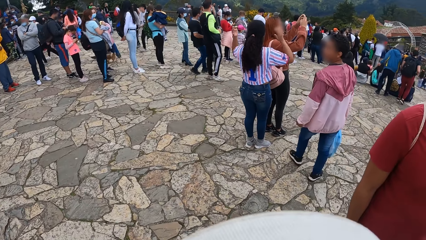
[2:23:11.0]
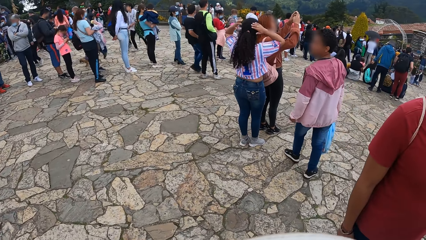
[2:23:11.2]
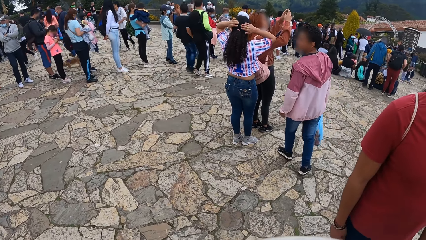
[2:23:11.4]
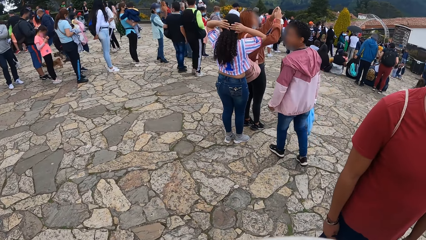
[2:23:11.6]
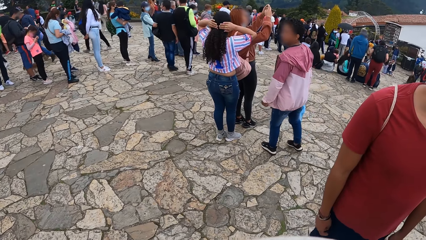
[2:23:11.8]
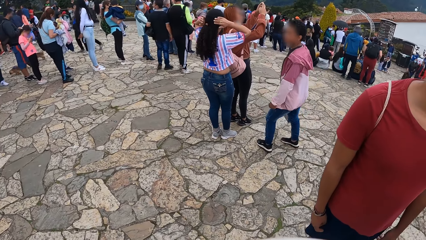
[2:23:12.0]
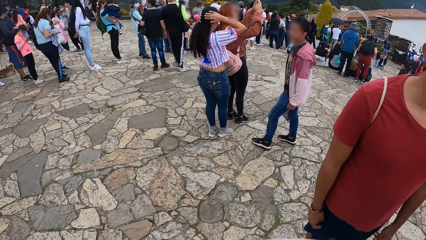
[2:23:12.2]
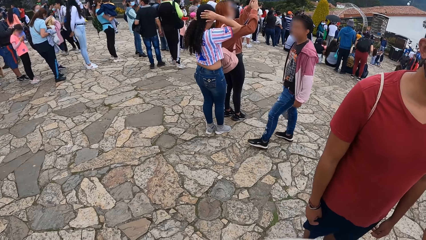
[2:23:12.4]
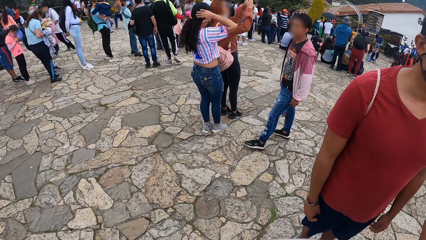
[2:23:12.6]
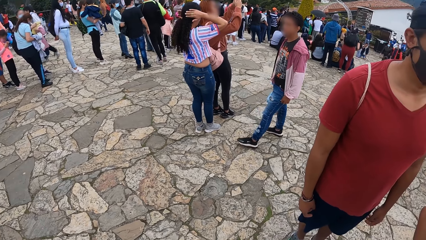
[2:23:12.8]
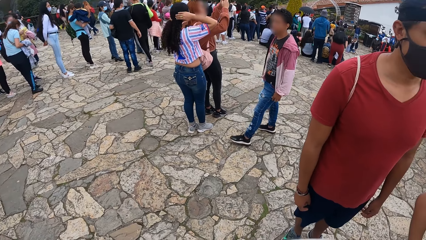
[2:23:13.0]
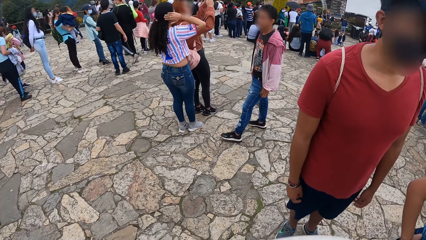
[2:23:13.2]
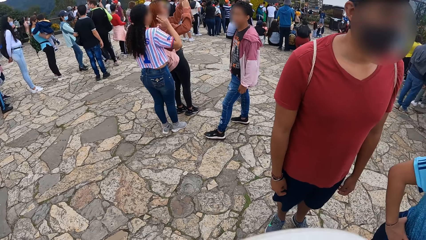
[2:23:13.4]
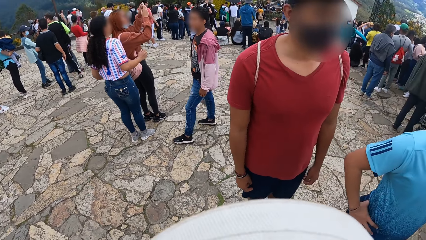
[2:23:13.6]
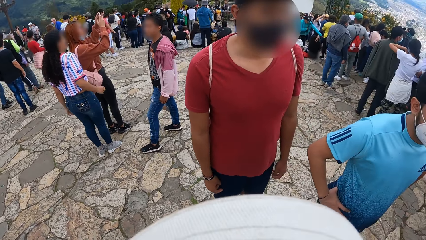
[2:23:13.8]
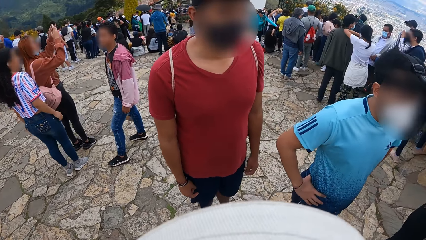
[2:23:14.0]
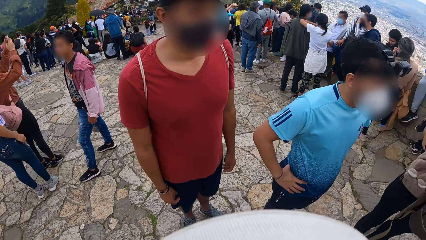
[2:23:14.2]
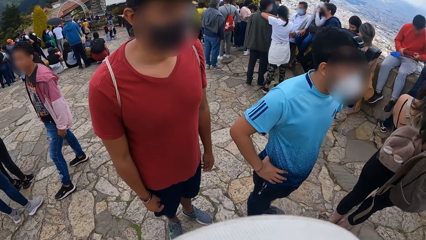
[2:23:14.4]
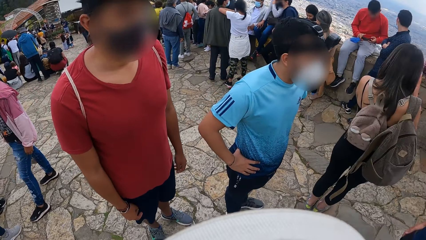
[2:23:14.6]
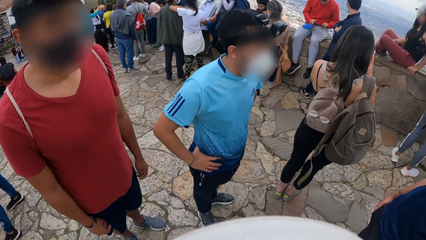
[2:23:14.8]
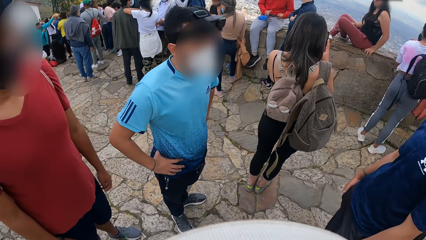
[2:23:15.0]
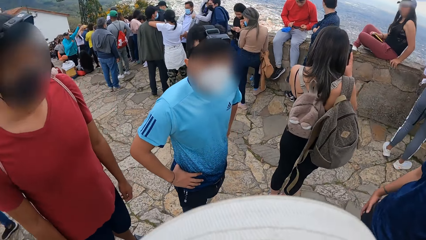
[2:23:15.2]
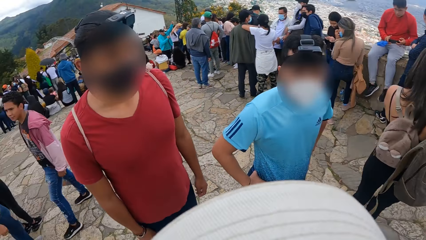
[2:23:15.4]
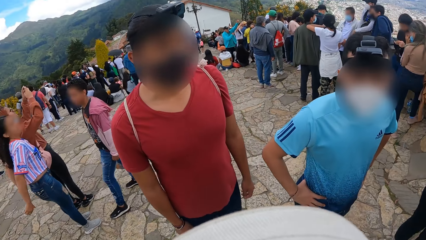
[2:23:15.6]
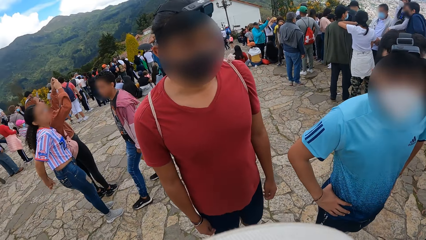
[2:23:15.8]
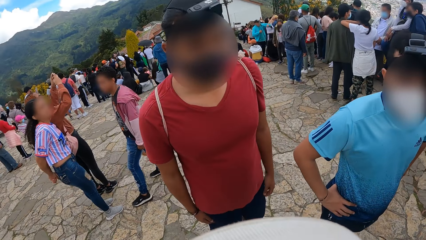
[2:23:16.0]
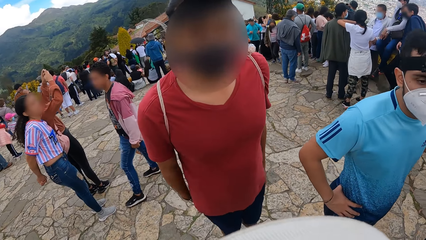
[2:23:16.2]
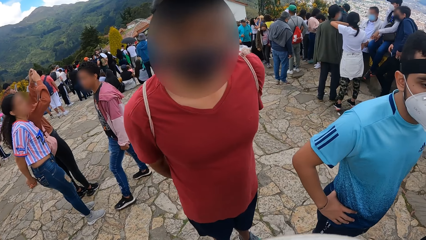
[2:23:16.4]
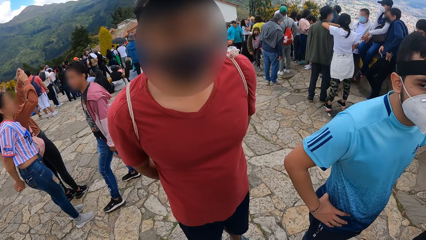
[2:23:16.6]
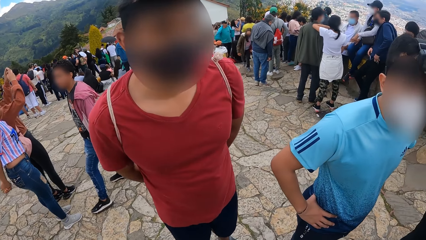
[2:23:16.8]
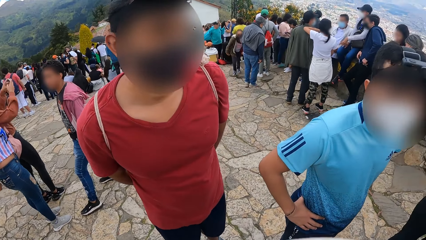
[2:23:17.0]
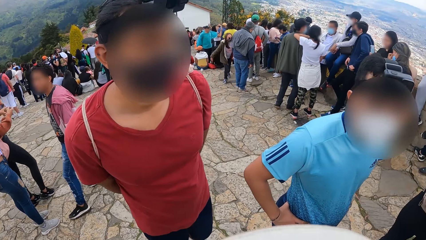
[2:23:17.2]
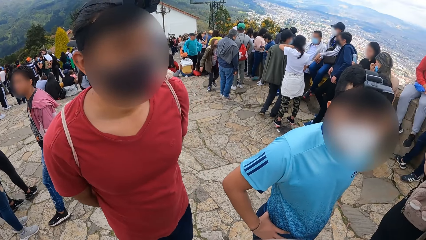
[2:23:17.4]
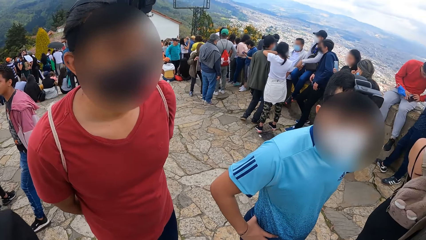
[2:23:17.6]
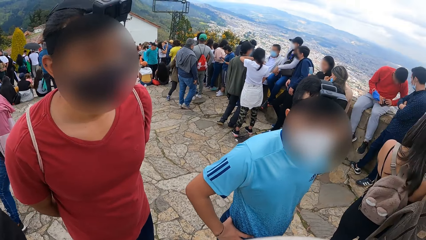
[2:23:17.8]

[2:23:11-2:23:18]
A man interacts with the camera wearer.

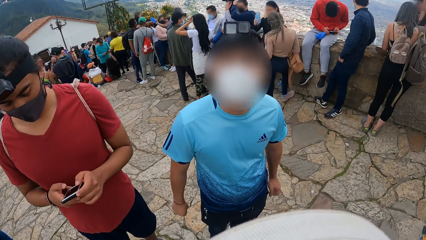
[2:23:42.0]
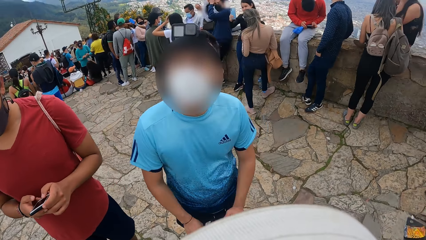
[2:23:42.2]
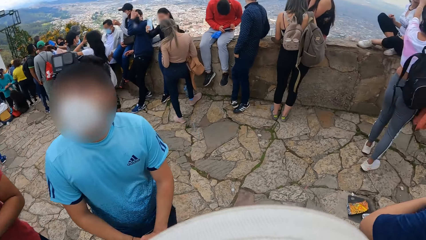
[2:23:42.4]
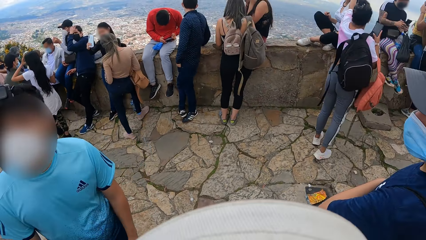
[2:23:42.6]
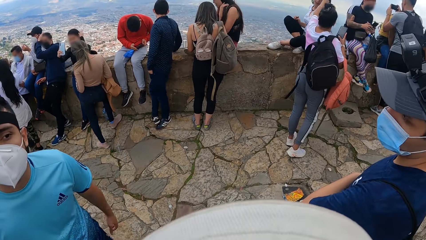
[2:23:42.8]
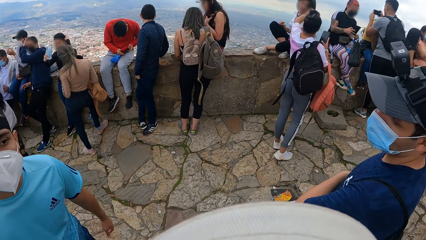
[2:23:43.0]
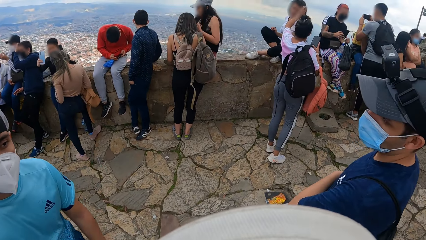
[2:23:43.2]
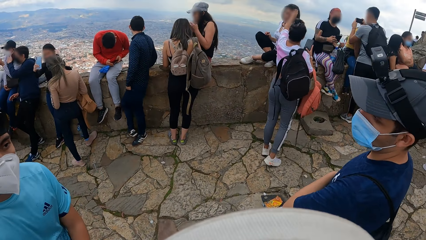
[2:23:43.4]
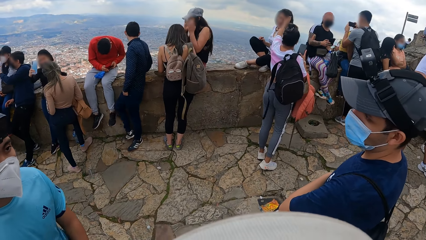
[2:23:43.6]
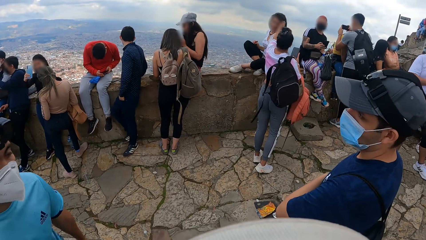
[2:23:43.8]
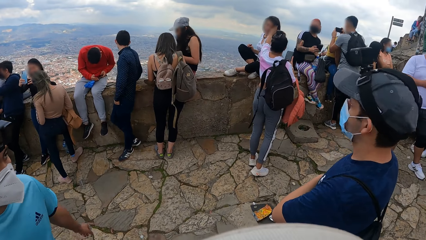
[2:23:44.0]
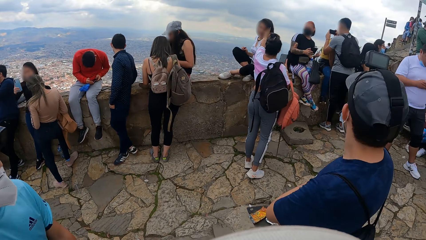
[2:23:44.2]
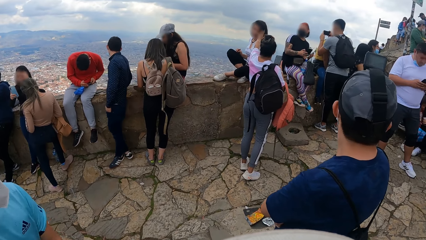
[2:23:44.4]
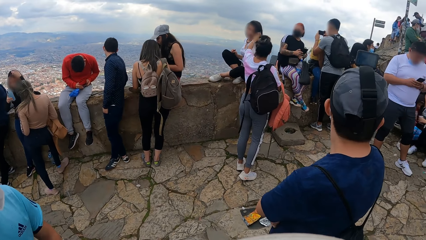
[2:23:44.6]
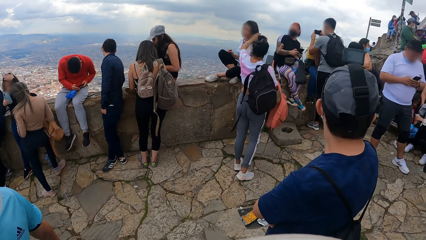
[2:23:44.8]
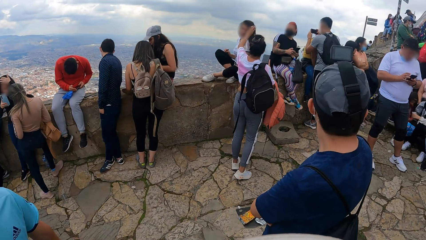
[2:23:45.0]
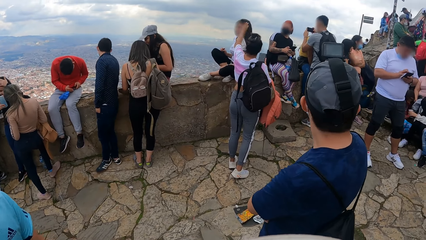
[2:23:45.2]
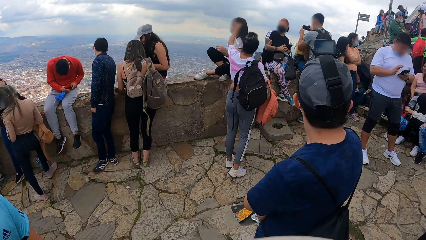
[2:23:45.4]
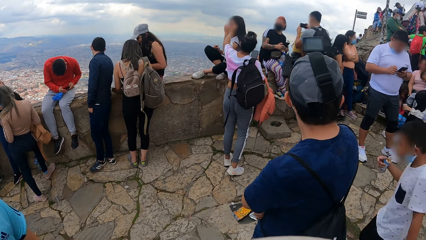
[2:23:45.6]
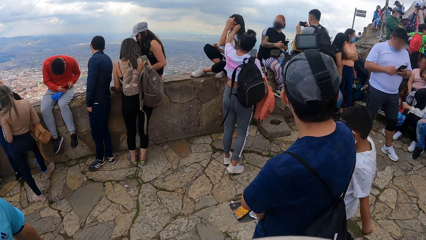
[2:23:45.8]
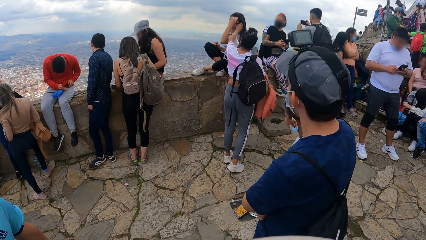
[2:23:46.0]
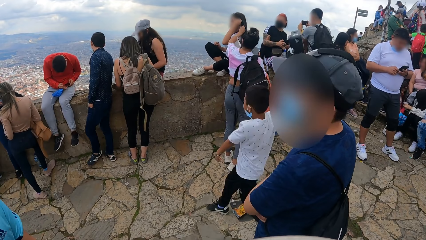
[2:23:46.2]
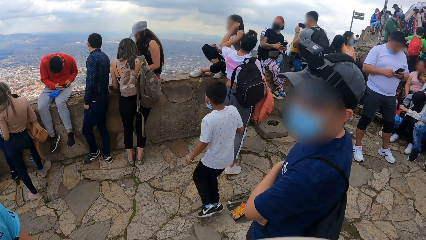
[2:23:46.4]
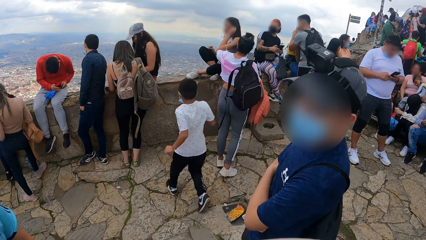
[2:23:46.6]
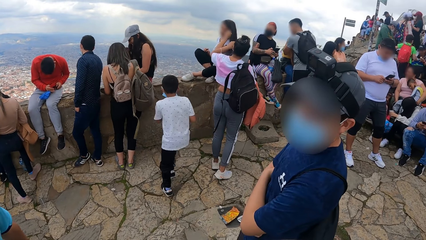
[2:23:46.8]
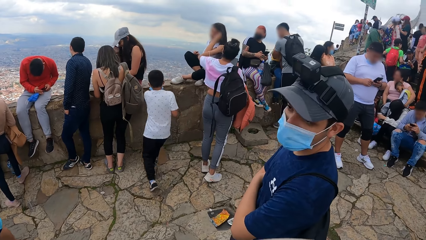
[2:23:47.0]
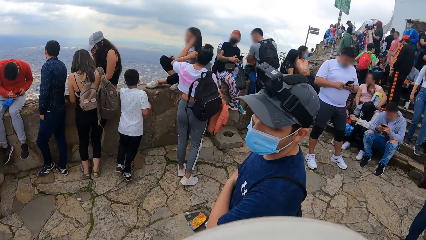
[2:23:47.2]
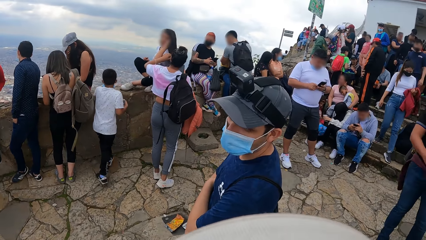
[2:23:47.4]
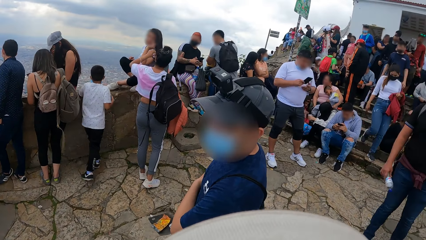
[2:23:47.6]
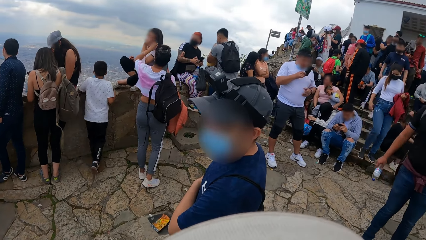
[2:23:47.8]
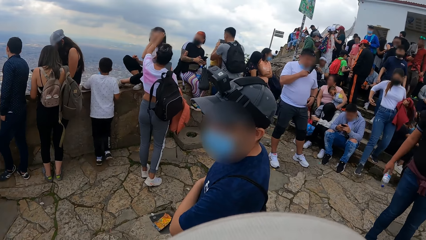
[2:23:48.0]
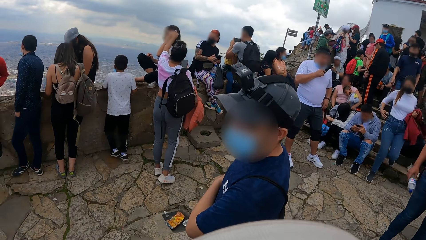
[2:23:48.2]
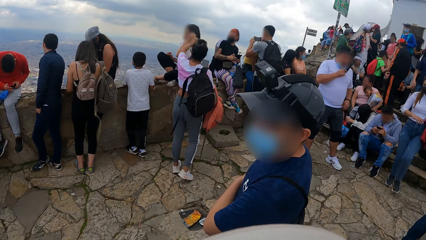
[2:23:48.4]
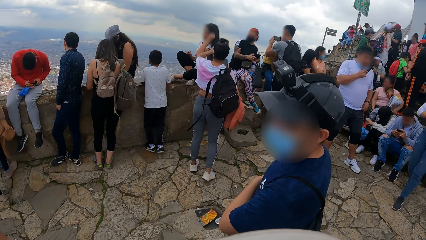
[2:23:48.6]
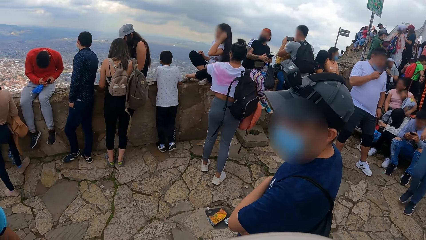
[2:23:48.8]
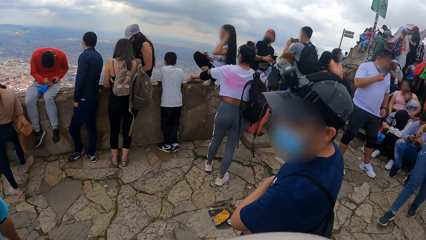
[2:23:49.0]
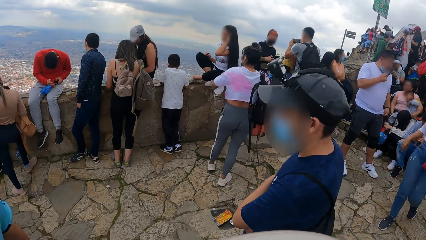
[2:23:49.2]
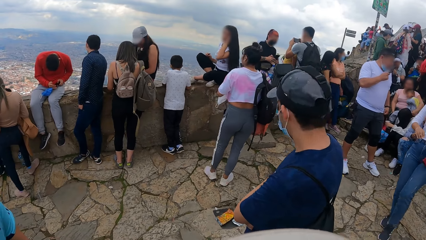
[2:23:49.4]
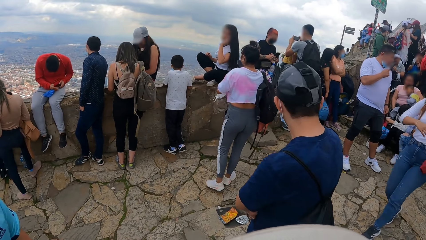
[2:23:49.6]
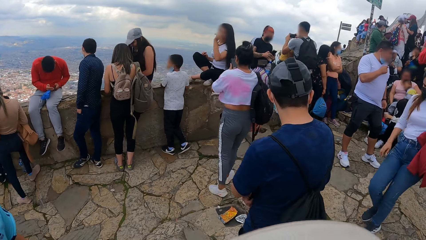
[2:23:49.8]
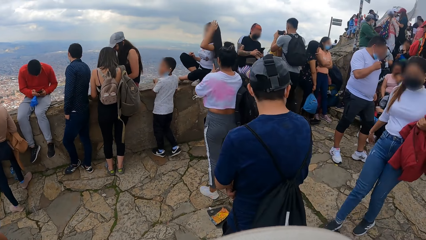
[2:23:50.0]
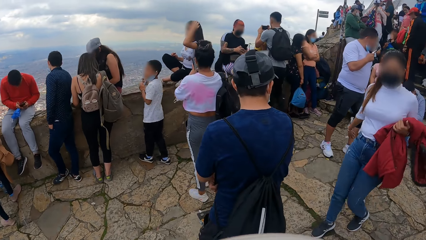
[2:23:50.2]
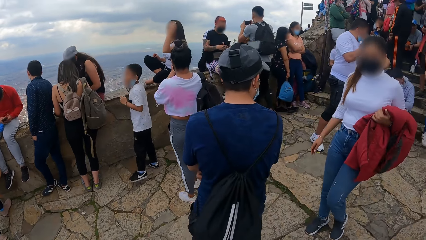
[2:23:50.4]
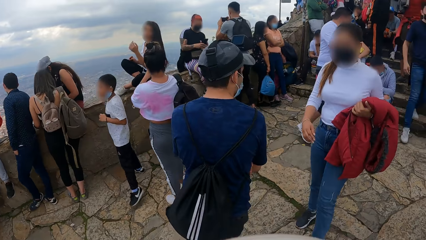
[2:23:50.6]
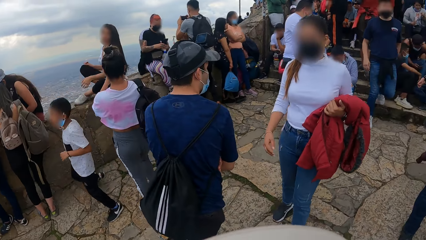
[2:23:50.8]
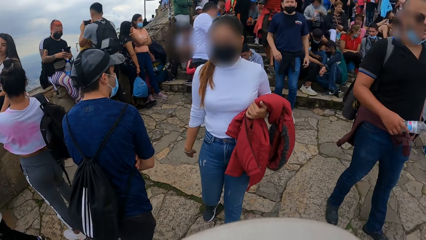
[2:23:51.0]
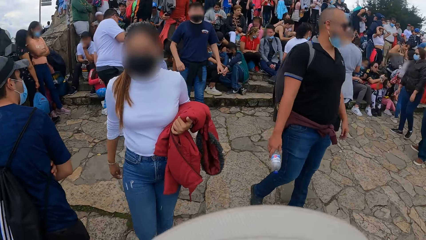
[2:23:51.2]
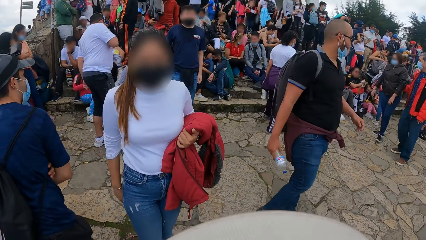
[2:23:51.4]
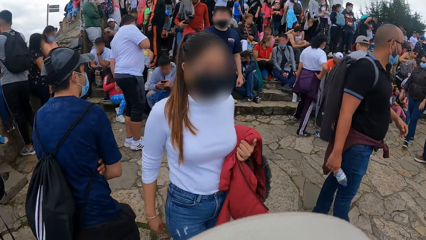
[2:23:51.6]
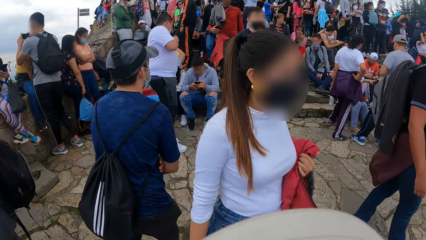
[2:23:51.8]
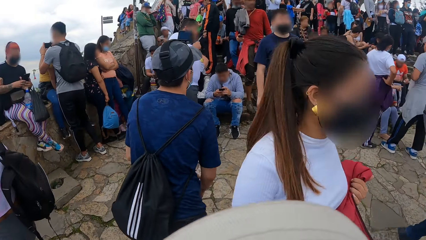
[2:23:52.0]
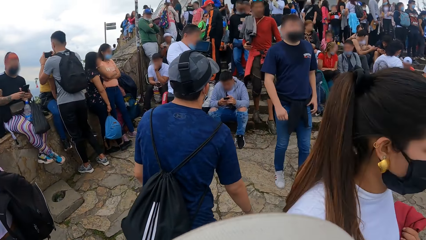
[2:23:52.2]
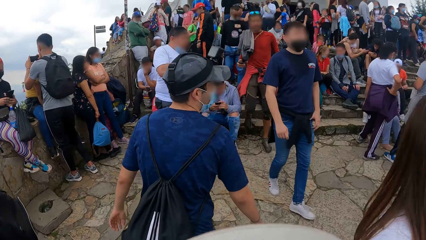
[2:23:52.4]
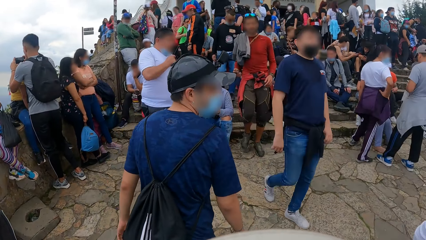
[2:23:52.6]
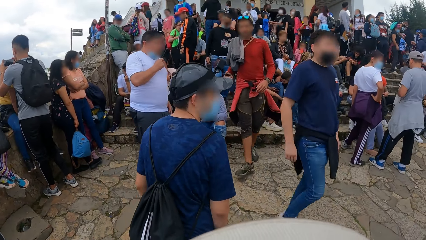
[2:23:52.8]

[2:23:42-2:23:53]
A man looks around.
